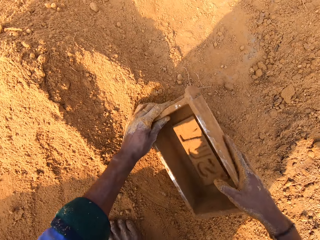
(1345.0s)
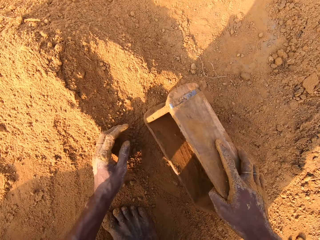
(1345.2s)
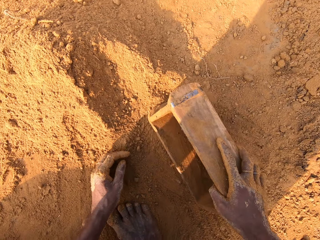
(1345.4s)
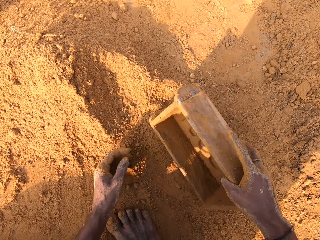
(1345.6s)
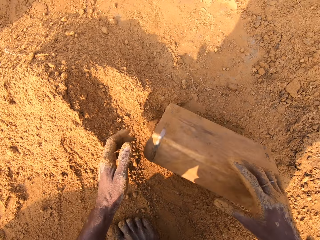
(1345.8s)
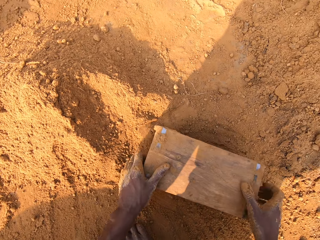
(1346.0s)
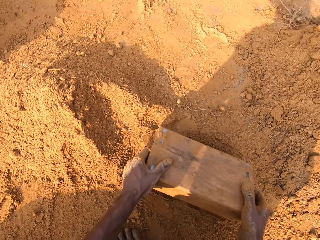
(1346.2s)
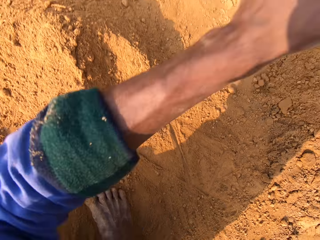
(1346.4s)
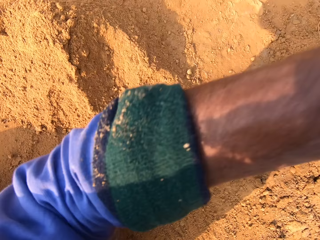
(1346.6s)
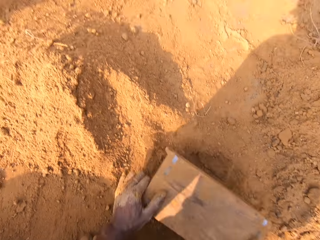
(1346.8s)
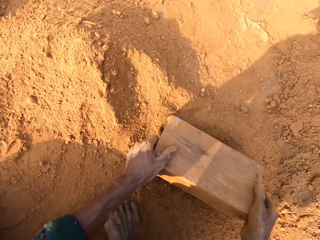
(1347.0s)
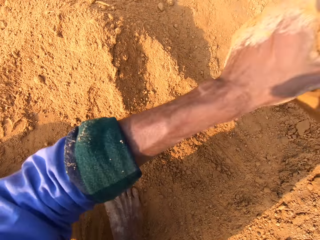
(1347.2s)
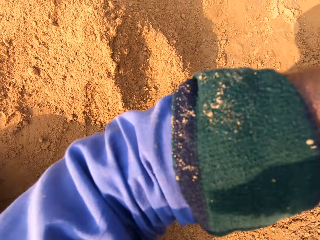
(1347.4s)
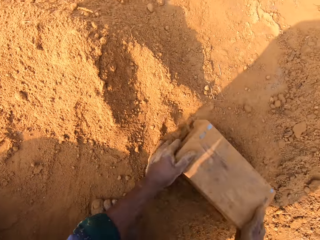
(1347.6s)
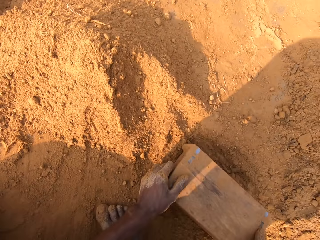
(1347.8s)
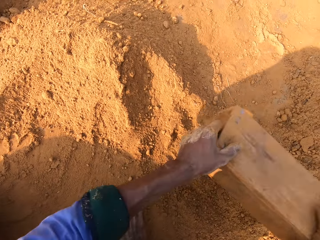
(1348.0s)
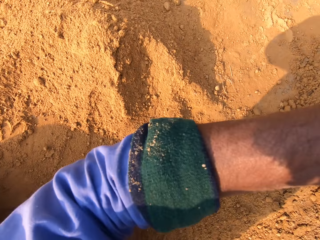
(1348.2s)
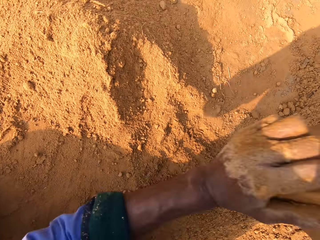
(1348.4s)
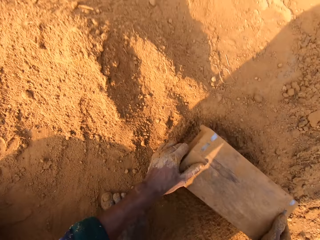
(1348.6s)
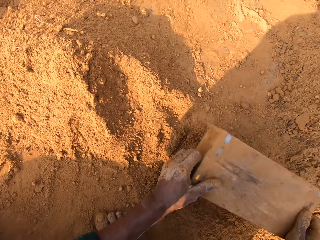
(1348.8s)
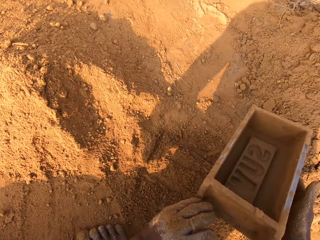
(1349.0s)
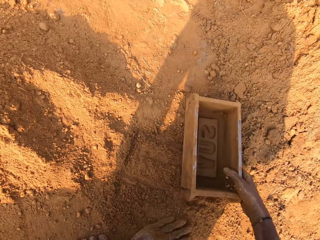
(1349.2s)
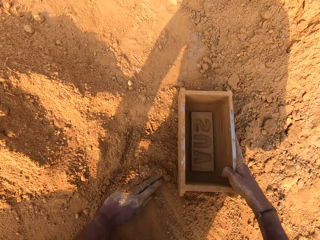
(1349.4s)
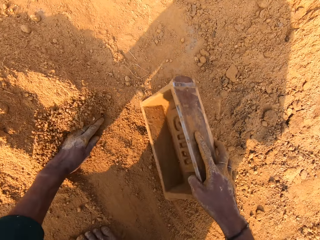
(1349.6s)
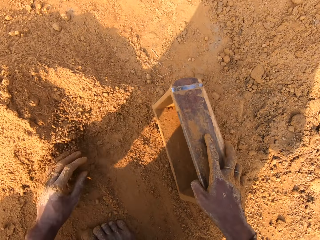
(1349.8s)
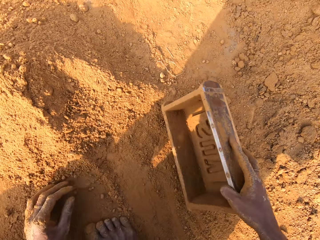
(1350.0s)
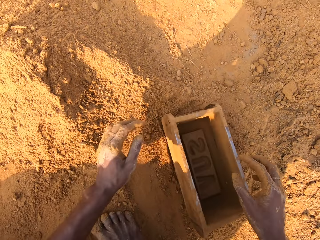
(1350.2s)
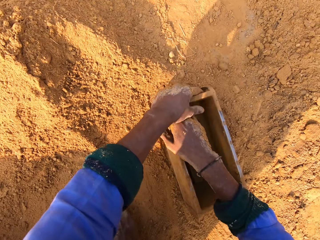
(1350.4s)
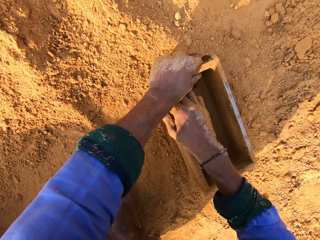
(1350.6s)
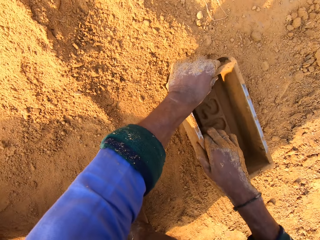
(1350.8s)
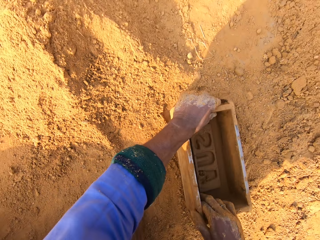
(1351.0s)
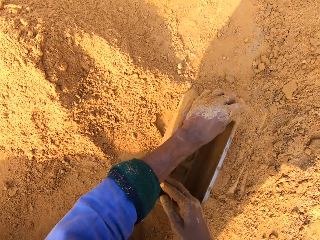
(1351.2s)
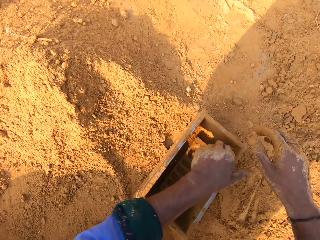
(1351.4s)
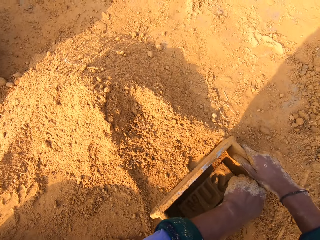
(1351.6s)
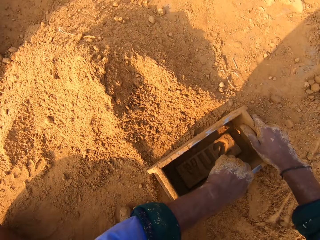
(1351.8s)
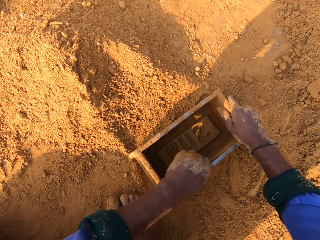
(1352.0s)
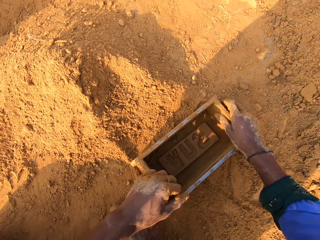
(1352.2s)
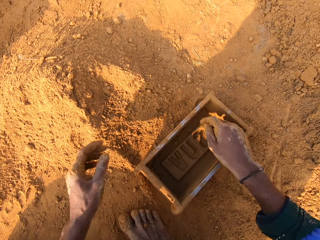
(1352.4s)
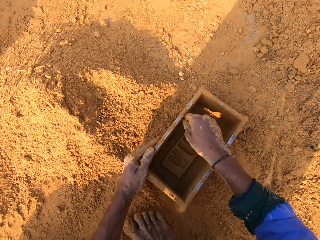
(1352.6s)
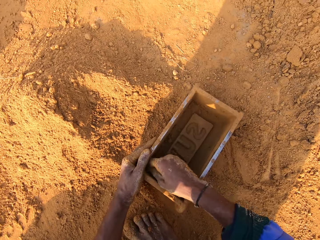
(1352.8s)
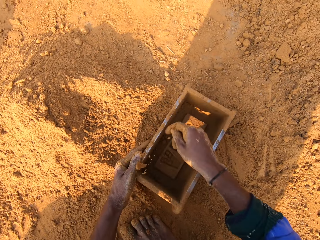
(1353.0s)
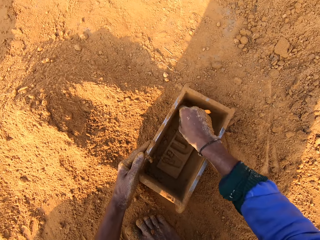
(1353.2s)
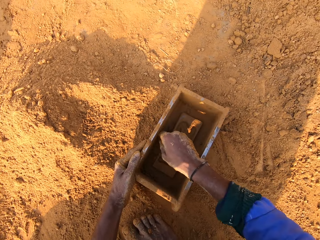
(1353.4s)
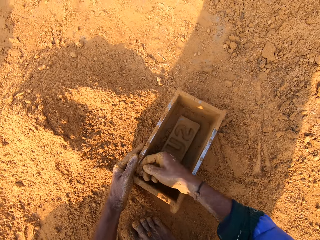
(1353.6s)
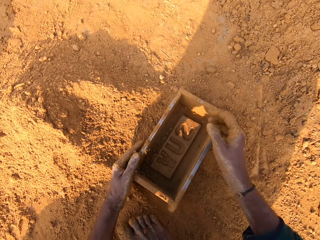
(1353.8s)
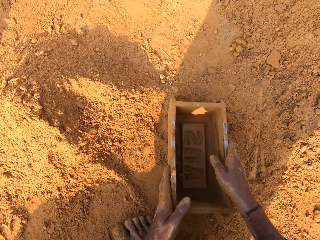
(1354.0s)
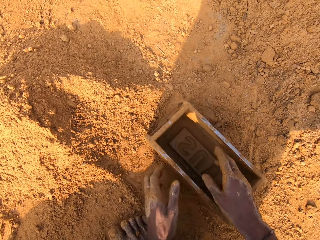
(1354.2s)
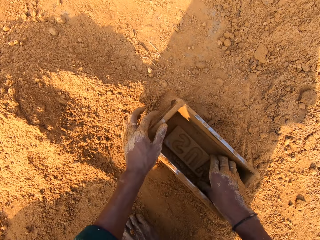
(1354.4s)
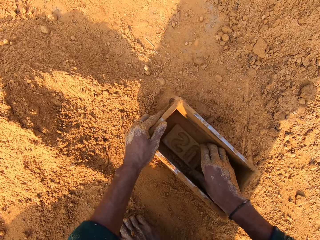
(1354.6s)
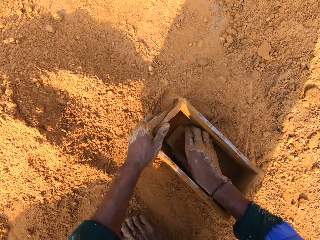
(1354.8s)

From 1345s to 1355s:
The camera wearer removes clay from the clay box or brick mold. They bang the clay box on the ground. They swing the brick mold. They scrape clay from the clay box with hands. They rub the brick mold.

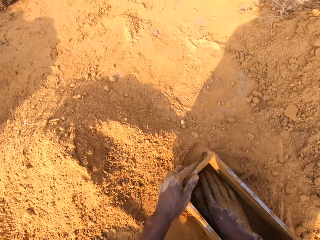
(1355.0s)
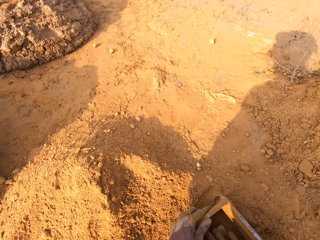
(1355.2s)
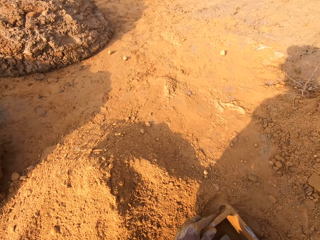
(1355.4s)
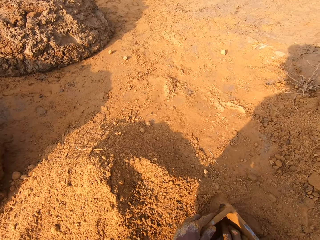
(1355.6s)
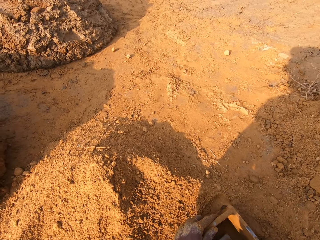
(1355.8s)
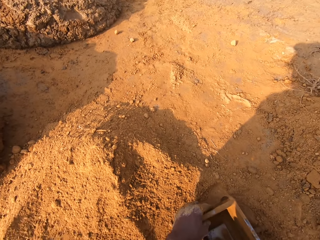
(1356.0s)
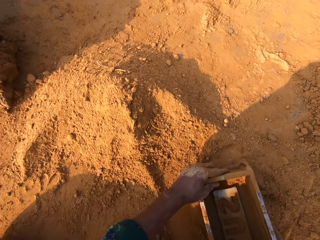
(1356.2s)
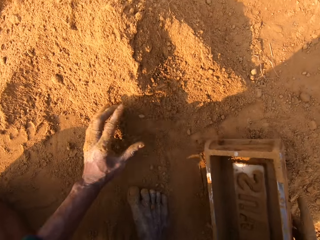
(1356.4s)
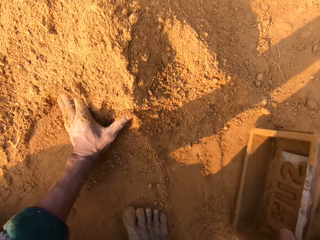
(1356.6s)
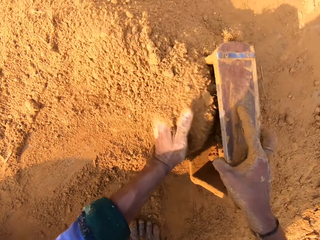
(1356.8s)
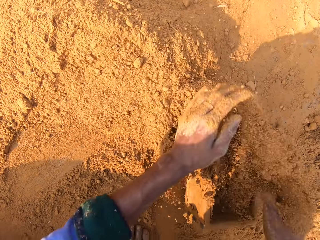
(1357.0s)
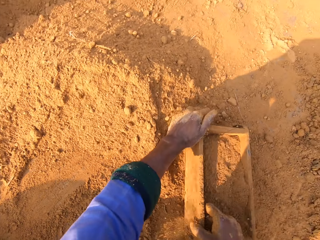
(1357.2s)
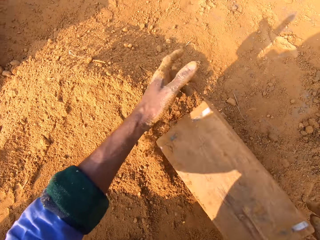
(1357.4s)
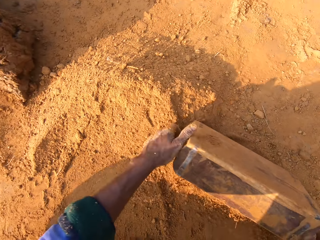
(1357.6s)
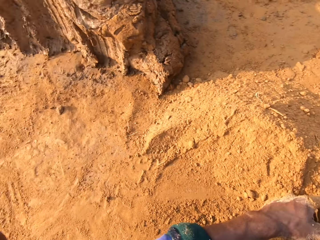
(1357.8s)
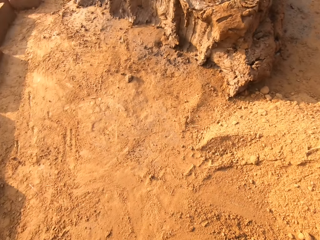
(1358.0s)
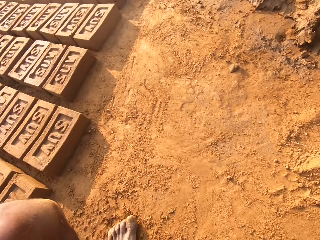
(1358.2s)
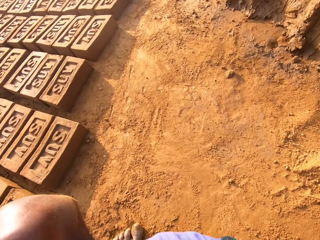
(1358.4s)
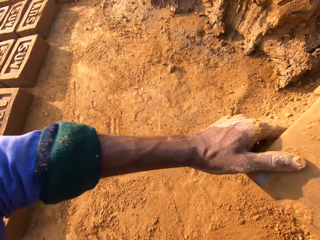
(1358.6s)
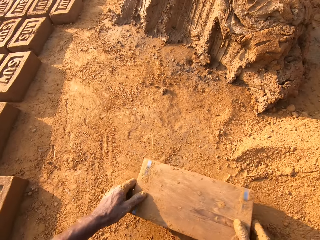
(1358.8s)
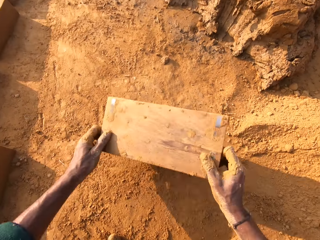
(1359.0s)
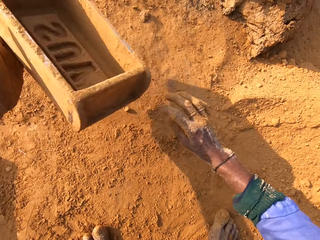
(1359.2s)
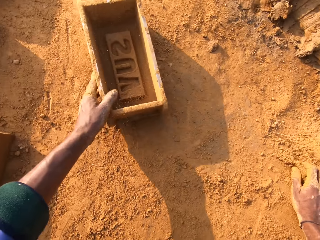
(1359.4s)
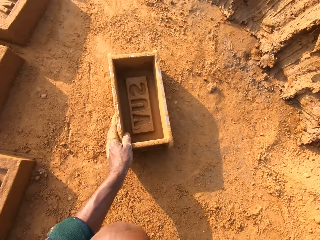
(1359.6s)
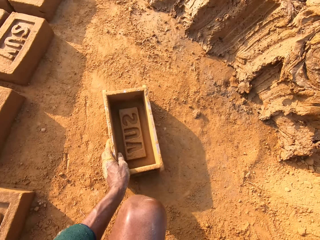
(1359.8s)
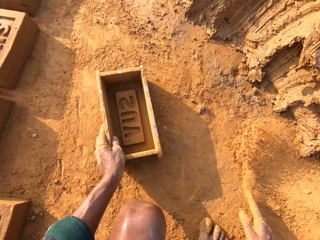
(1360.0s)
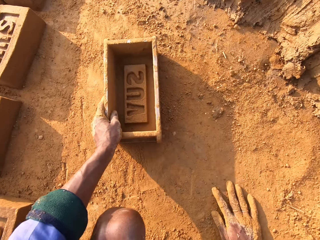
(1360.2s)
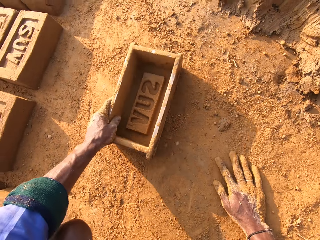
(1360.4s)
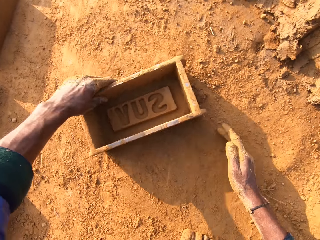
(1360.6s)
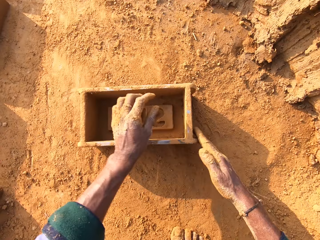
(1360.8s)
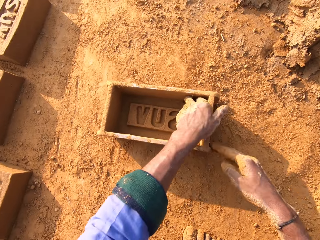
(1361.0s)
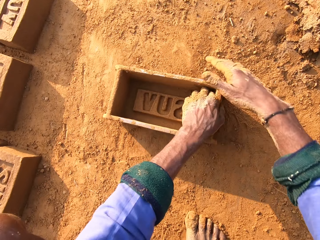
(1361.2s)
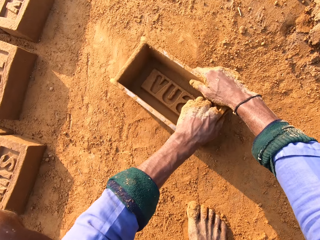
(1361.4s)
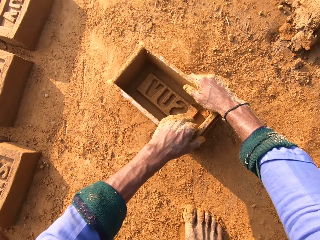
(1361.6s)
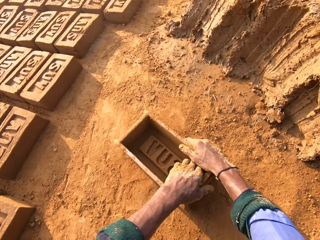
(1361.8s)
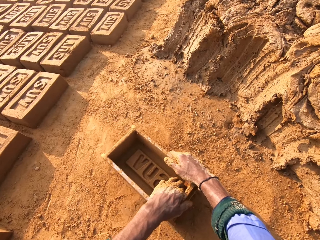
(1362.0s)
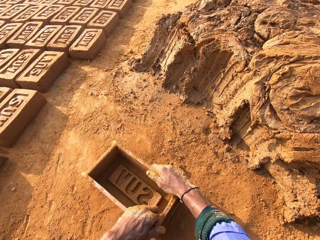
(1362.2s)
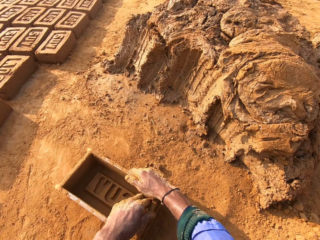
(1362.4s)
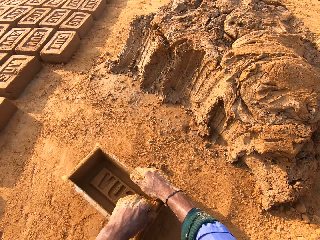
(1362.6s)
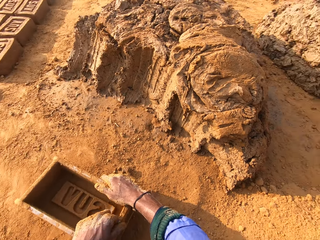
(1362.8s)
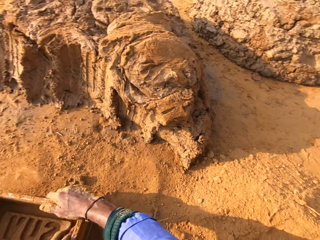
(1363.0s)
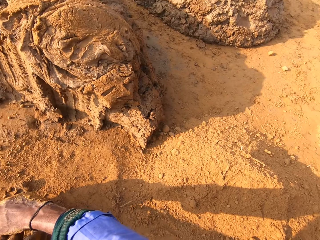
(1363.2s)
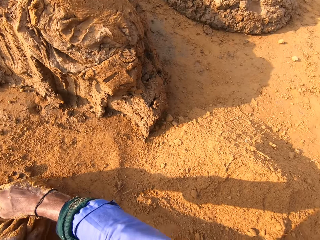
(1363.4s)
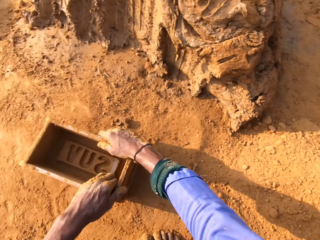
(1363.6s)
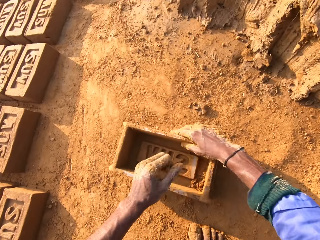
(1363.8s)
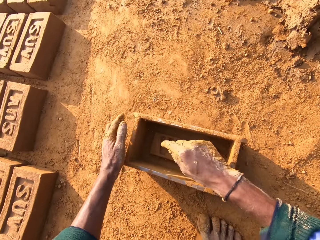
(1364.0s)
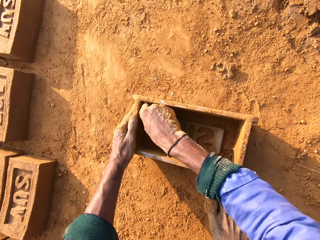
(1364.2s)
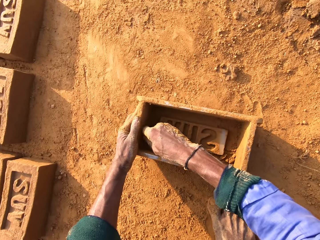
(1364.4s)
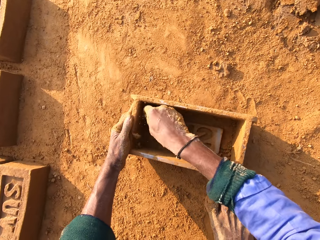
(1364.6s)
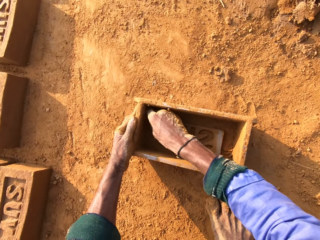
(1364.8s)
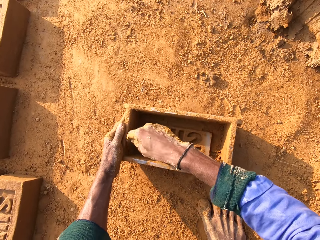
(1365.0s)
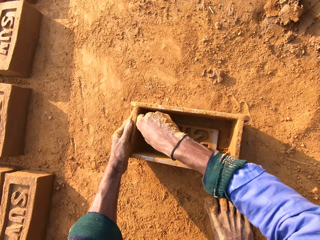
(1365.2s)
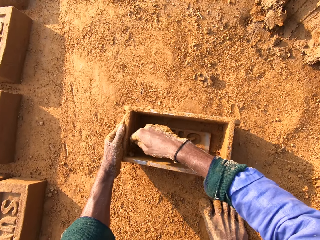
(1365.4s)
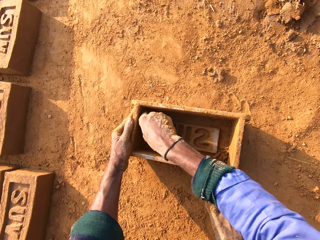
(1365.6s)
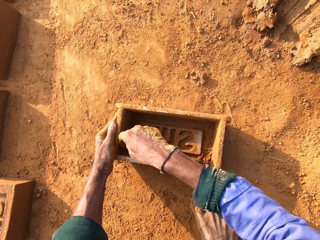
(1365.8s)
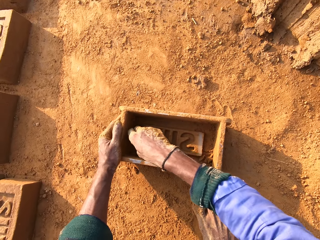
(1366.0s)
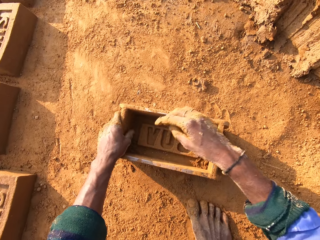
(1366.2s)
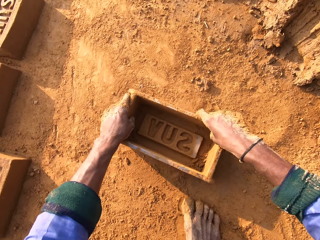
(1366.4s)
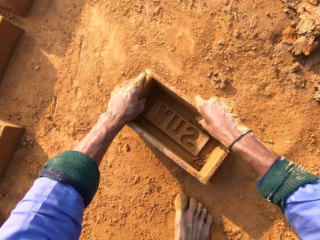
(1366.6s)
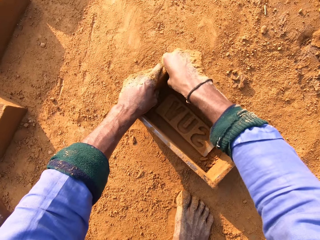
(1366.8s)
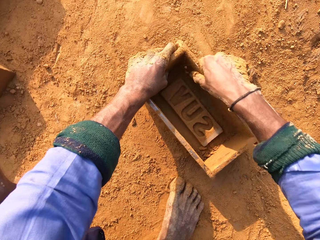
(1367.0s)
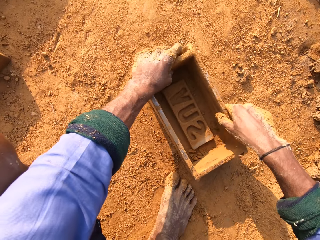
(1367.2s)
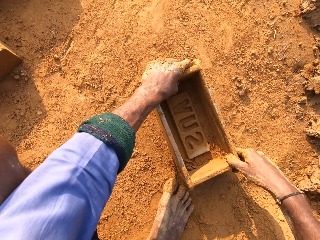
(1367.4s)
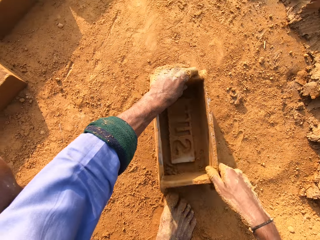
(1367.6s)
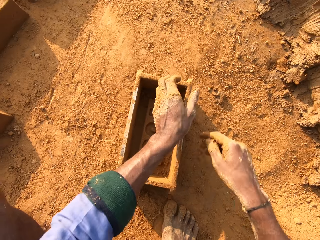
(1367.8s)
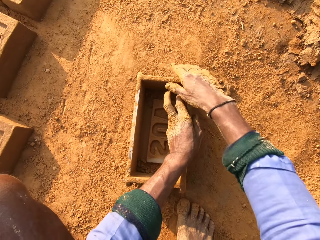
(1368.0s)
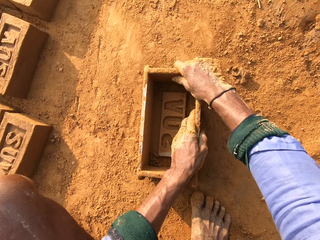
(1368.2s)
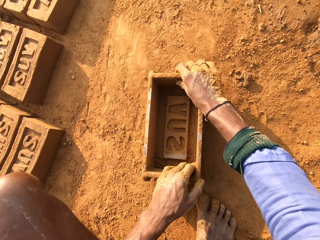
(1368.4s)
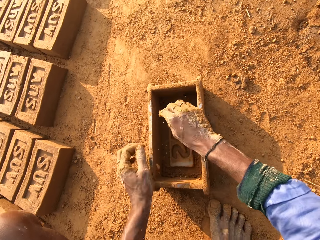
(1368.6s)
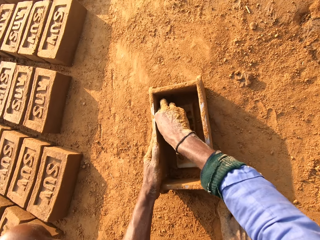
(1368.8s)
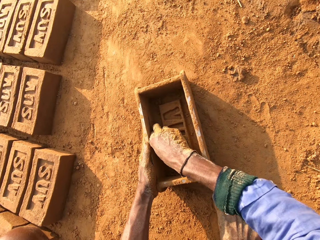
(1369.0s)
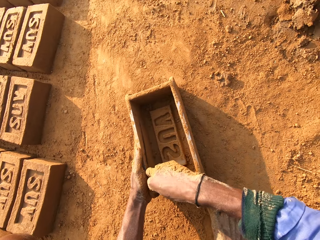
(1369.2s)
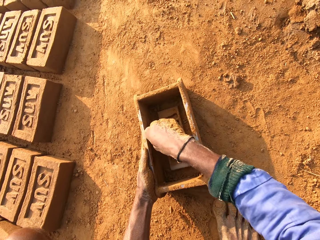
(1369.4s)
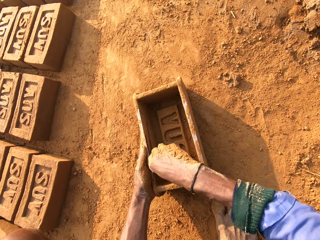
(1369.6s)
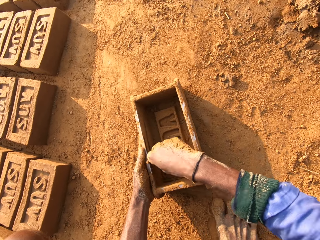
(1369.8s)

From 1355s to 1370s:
The camera wearer scoops soil in the clay box or brick mold. They pour the soil on the ground. They scrape clay from the clay box with hands. They rub the brick mold.
